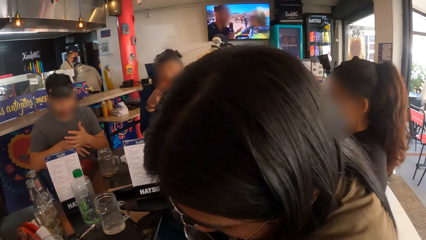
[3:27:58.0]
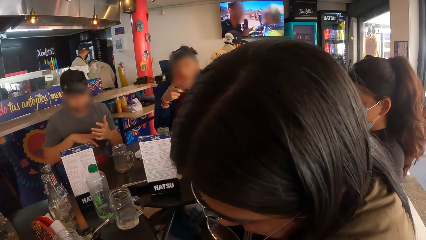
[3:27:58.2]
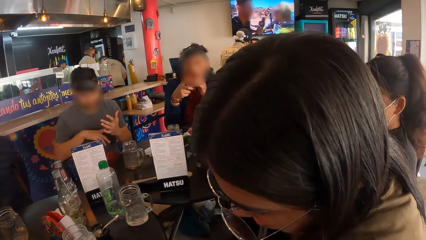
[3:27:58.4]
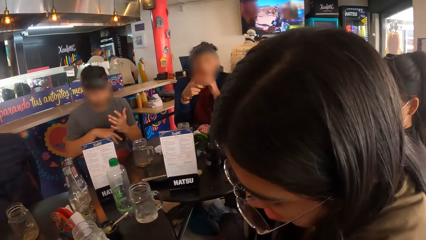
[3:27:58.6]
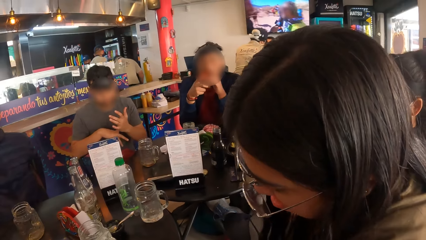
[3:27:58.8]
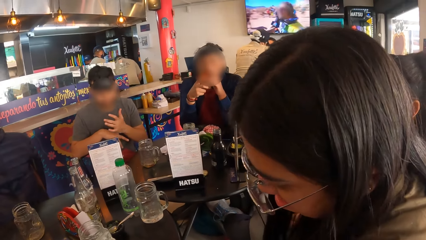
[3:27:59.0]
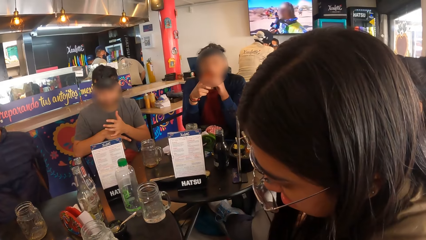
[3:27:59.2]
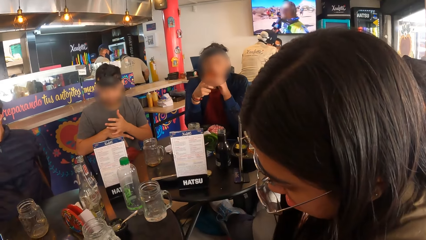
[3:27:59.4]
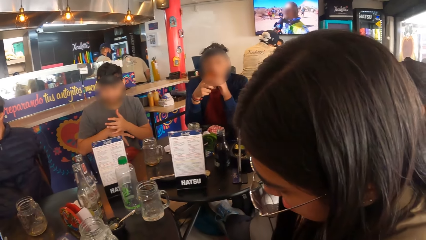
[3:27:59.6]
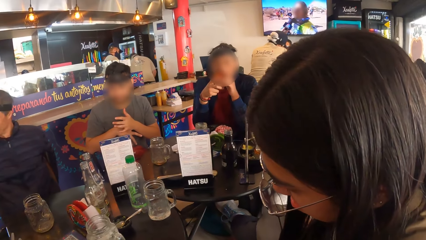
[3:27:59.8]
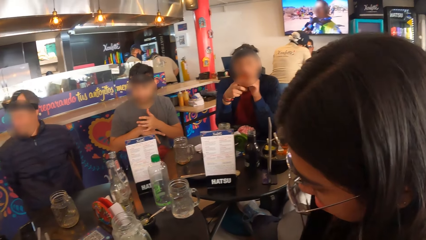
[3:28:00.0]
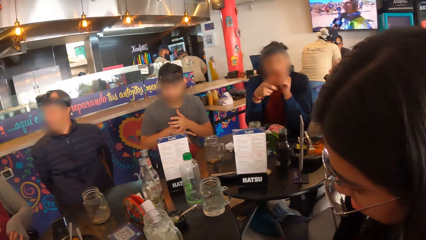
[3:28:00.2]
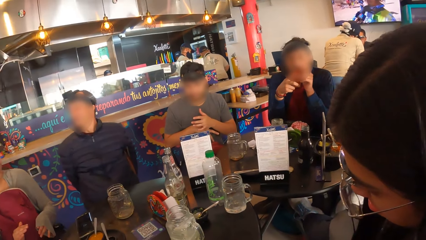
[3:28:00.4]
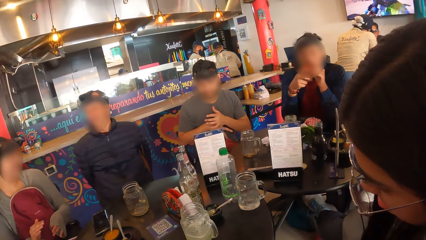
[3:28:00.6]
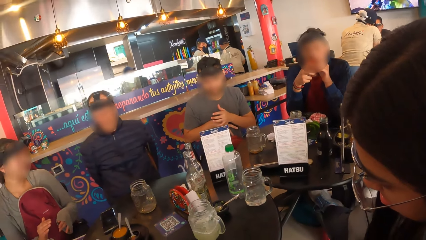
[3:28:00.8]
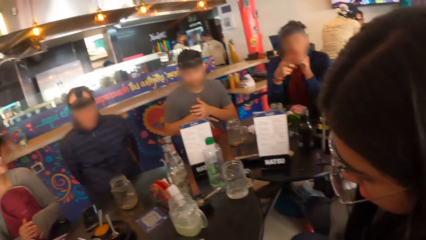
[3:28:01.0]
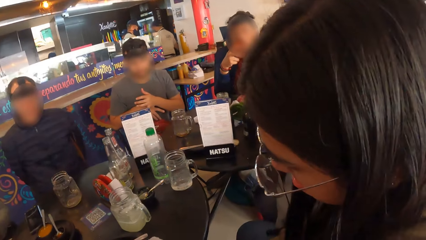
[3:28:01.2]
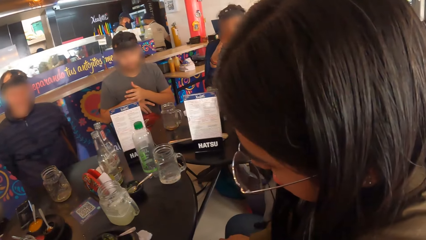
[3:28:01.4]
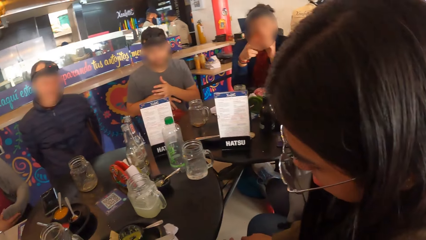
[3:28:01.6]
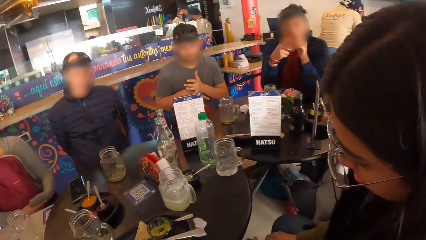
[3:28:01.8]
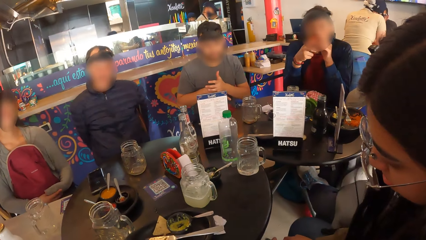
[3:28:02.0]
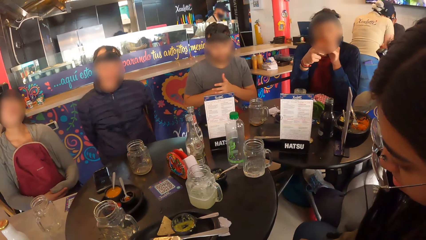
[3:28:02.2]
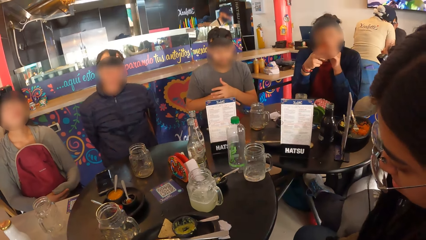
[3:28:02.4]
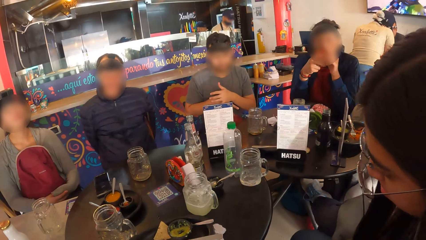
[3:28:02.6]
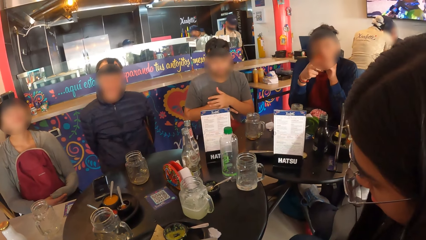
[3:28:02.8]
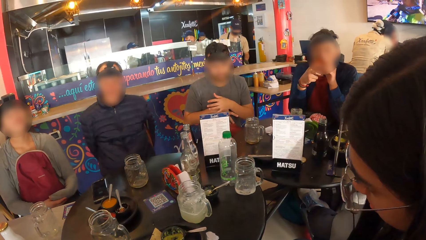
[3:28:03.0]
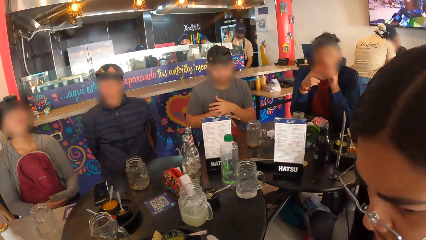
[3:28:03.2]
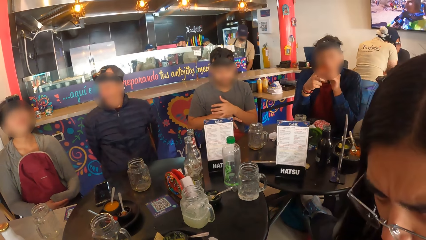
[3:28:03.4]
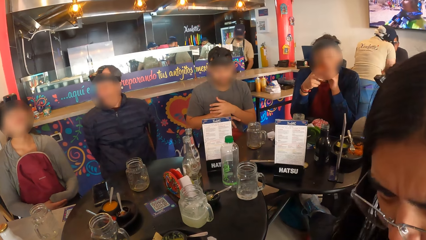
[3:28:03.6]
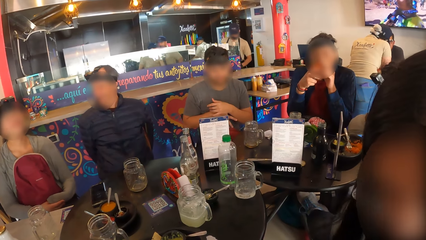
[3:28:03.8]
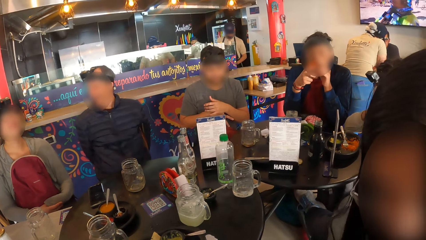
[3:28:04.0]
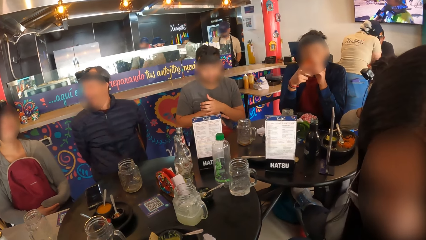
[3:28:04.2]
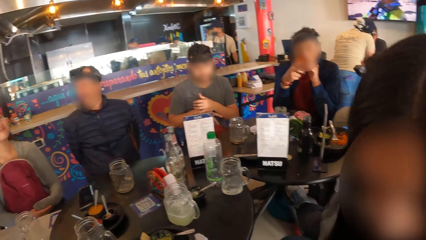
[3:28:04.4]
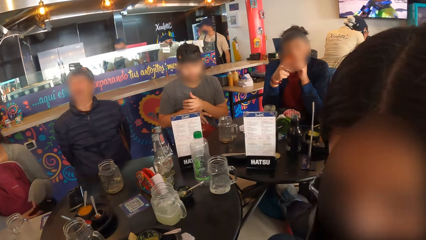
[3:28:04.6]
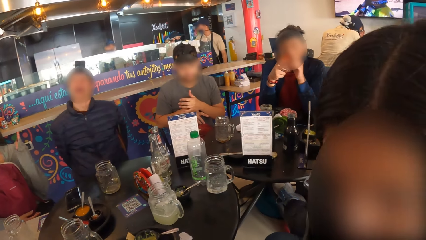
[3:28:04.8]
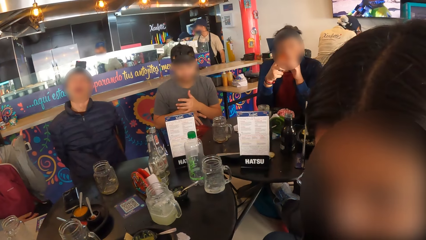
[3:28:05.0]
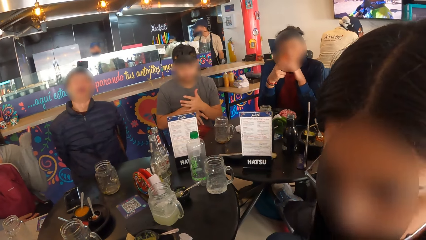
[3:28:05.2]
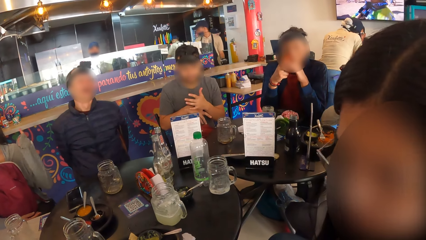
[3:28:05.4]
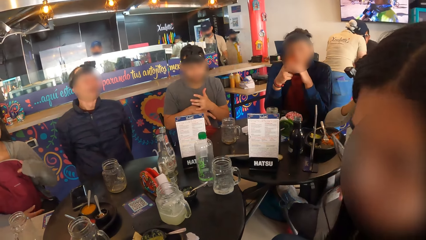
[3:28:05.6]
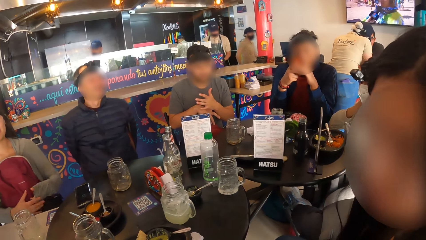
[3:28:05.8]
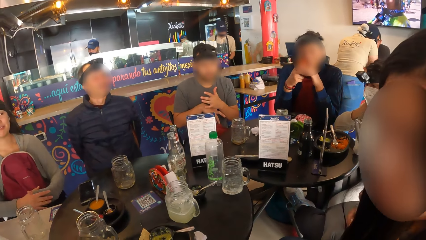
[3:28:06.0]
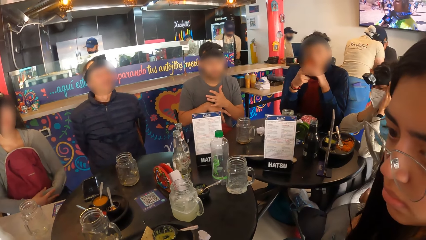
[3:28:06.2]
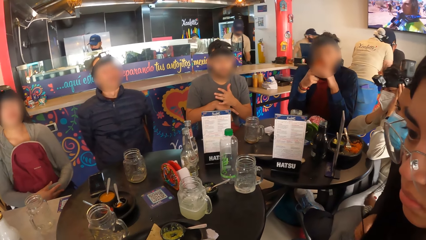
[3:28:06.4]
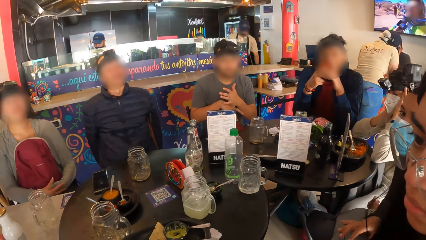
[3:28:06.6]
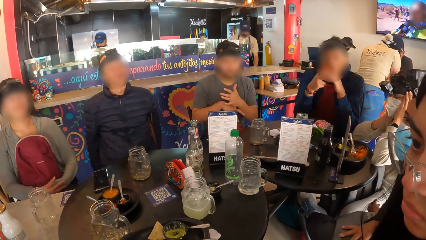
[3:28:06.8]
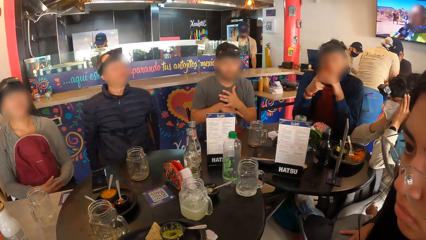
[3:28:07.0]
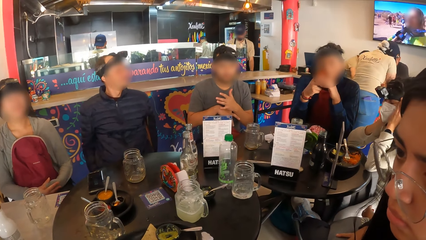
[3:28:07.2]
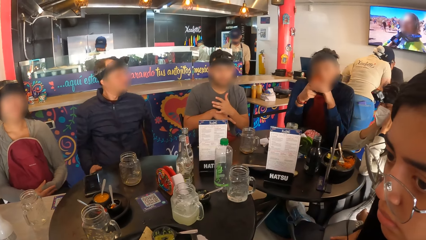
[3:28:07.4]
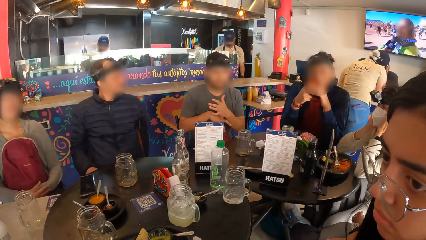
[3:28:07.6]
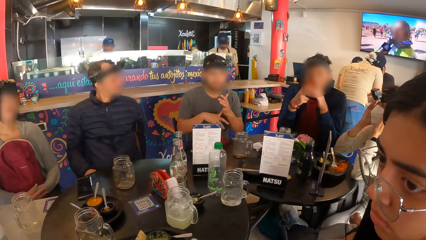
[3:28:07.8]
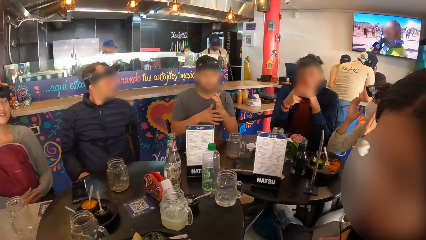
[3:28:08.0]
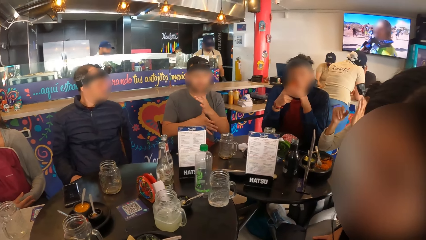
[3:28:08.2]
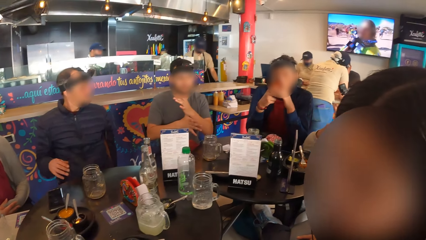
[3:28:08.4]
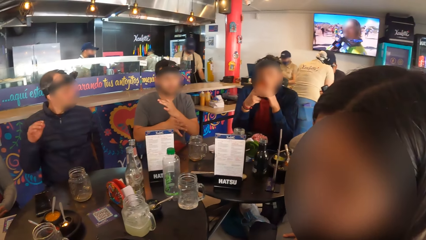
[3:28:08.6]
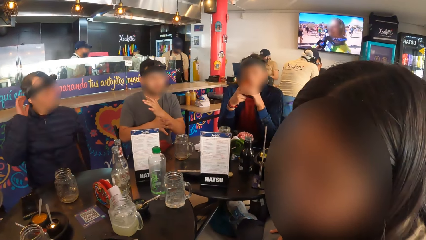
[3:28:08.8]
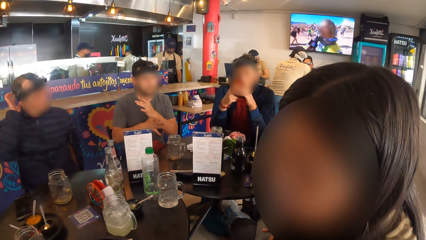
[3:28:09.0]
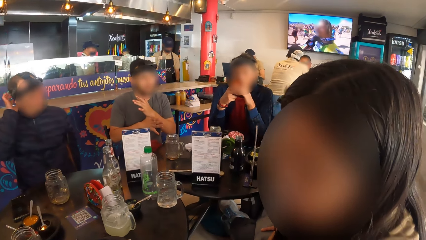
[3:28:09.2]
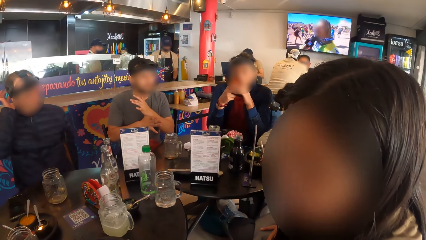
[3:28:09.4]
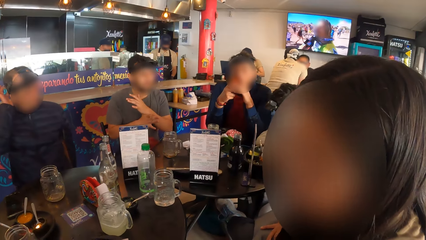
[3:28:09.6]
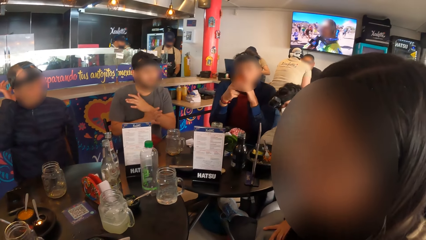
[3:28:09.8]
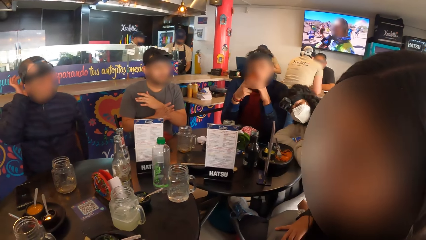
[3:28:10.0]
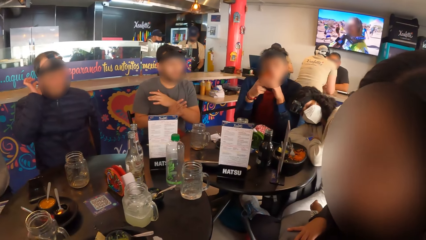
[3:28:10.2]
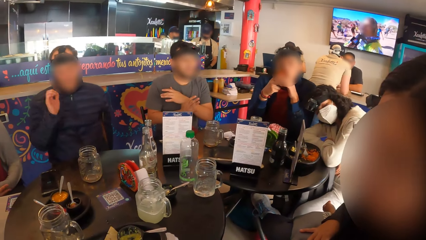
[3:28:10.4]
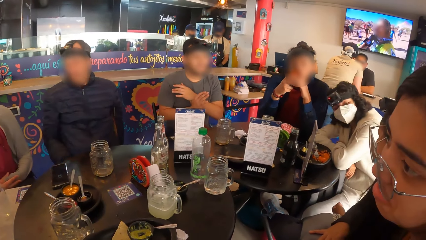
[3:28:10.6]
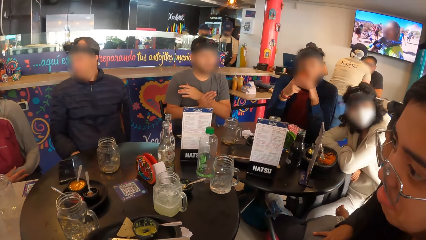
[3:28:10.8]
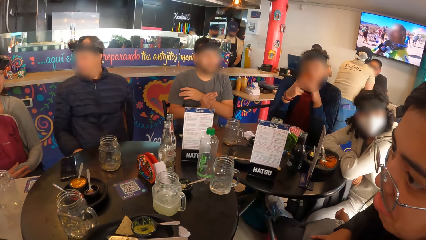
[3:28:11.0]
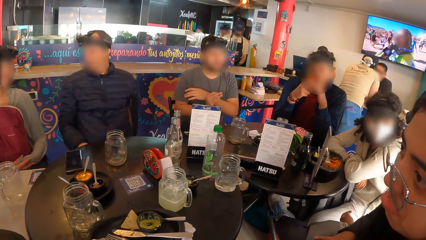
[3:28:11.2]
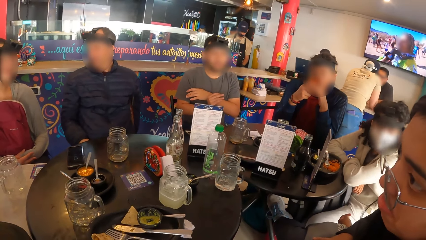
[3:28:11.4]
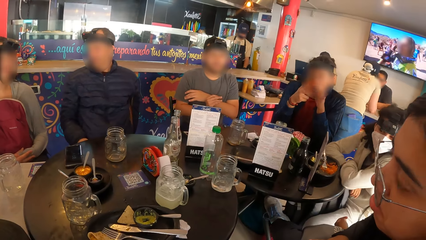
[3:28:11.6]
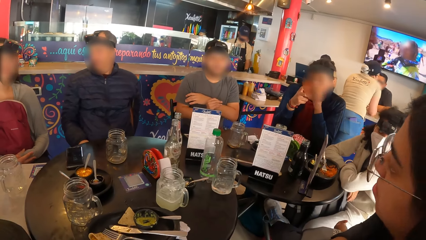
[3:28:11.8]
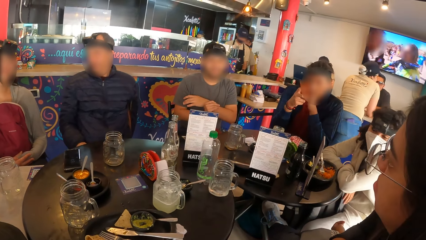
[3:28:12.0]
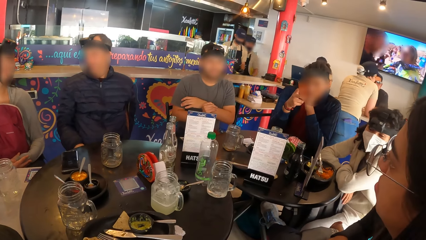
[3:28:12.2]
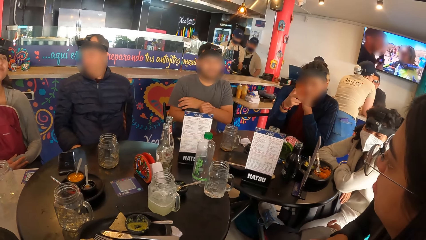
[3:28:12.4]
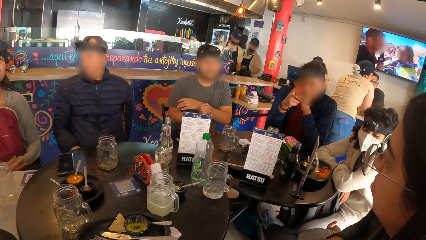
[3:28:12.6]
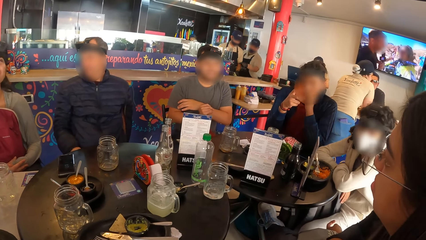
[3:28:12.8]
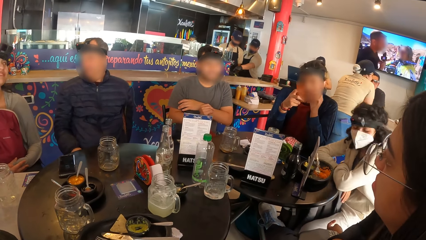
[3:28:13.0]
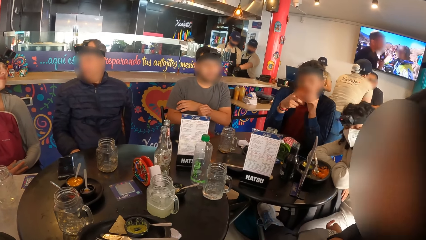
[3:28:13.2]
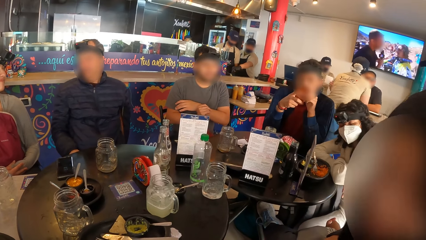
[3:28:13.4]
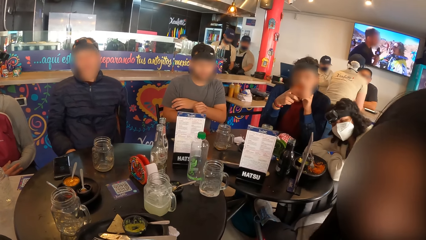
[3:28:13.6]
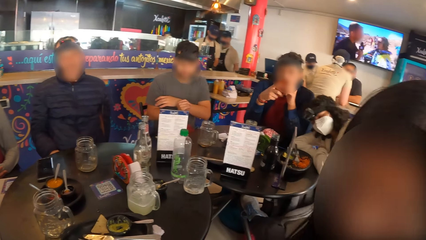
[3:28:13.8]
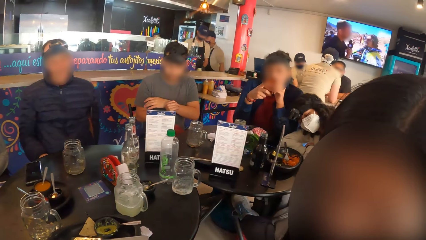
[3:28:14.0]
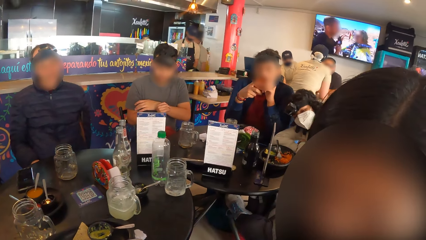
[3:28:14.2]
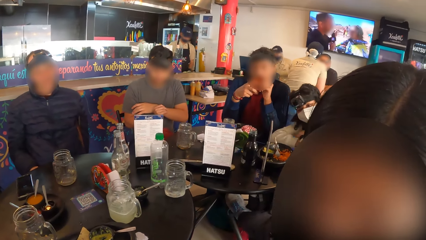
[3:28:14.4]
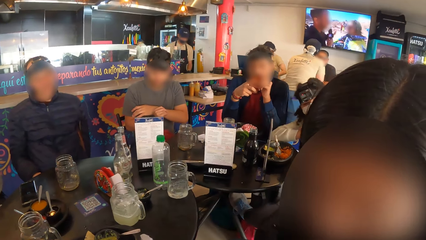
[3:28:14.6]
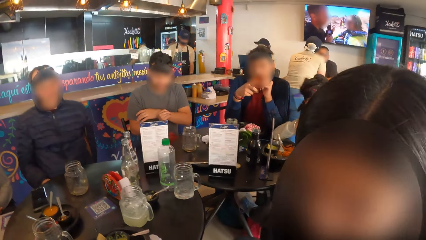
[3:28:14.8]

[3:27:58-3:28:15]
A man and a woman interact with each other. The man itches his head with his right hand. The man and the woman interact with each other.
